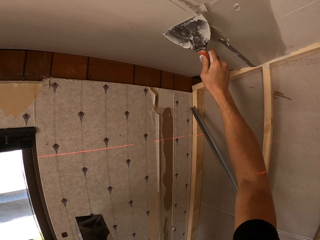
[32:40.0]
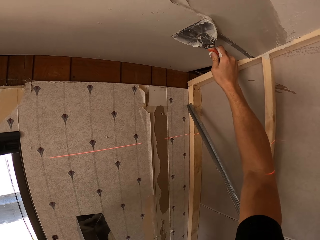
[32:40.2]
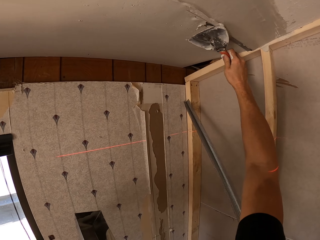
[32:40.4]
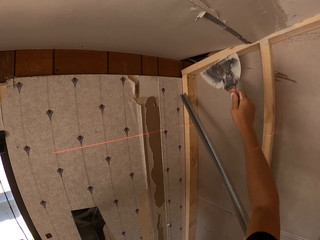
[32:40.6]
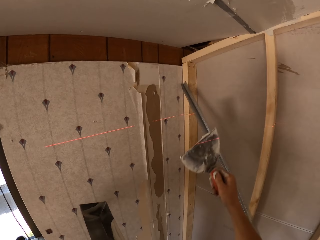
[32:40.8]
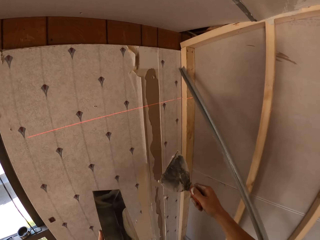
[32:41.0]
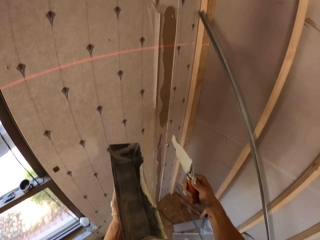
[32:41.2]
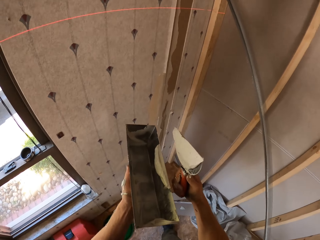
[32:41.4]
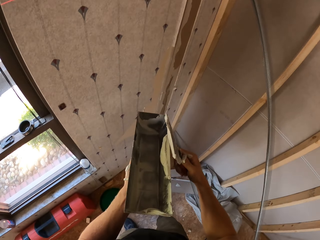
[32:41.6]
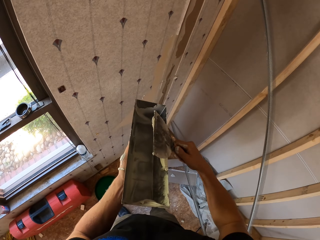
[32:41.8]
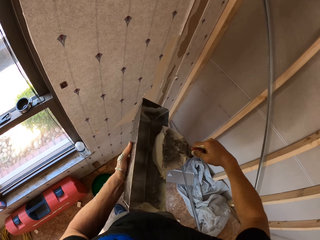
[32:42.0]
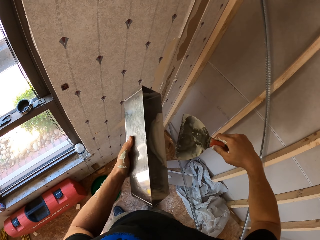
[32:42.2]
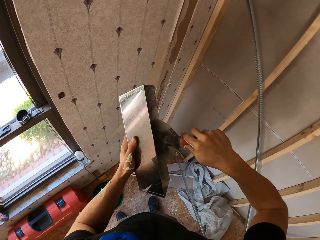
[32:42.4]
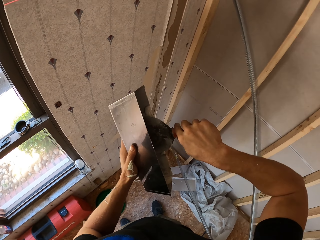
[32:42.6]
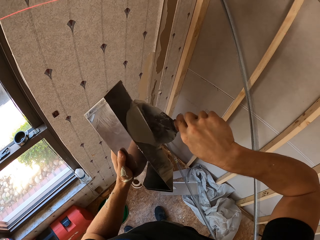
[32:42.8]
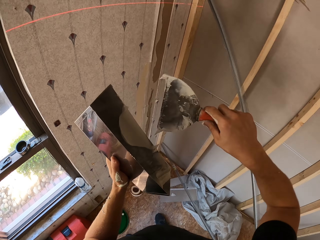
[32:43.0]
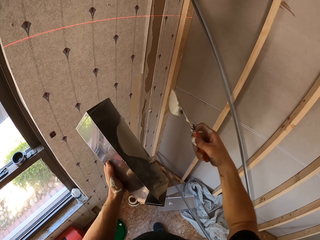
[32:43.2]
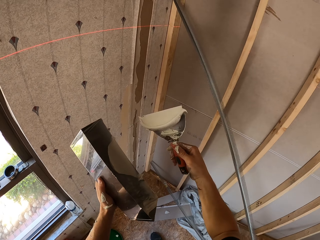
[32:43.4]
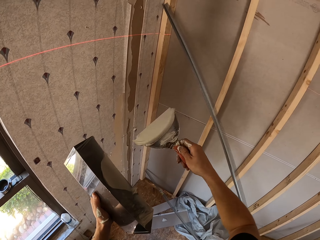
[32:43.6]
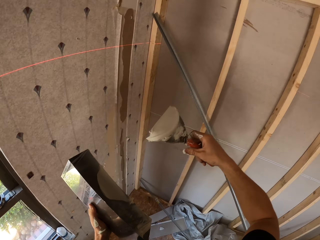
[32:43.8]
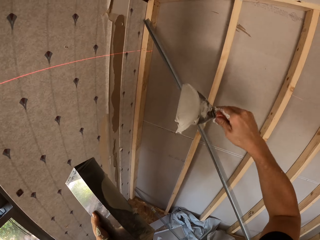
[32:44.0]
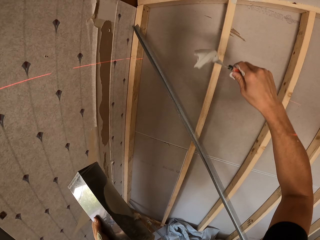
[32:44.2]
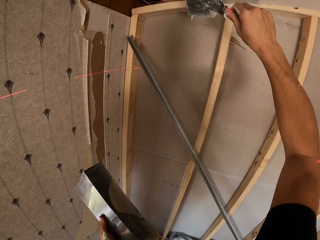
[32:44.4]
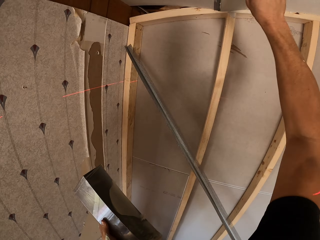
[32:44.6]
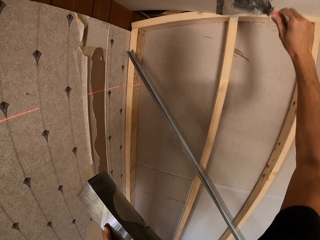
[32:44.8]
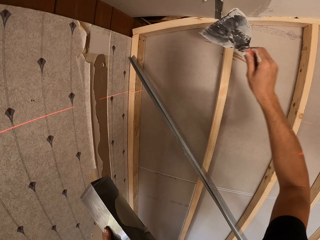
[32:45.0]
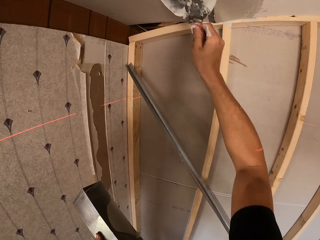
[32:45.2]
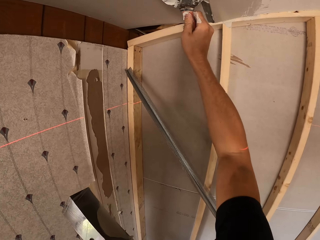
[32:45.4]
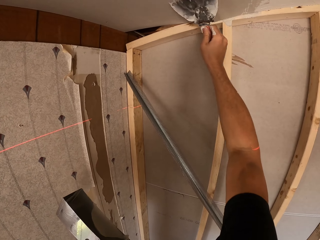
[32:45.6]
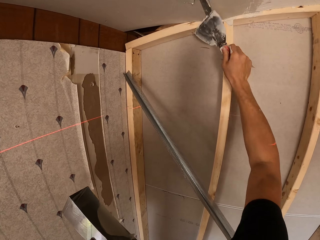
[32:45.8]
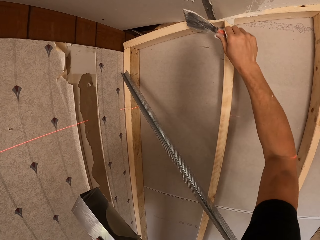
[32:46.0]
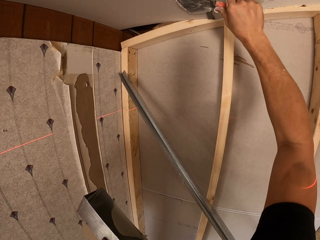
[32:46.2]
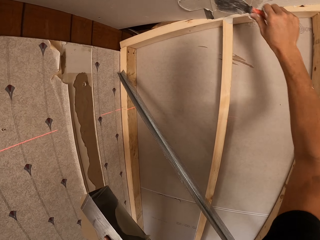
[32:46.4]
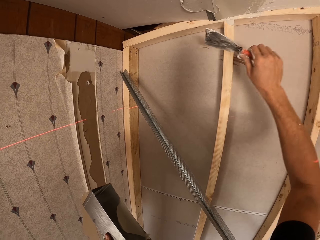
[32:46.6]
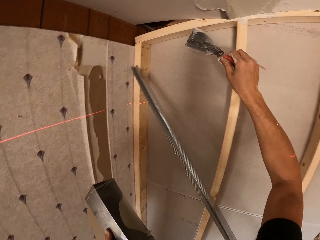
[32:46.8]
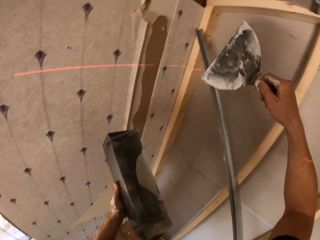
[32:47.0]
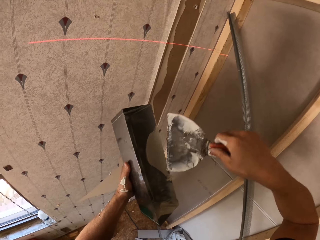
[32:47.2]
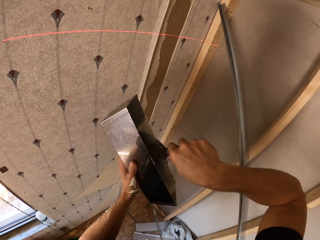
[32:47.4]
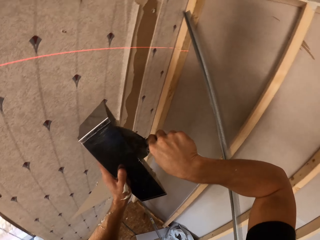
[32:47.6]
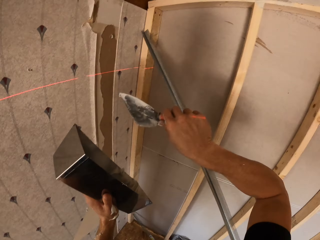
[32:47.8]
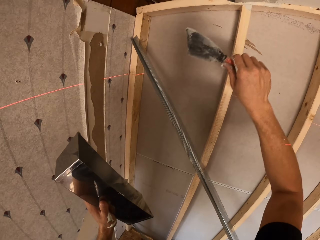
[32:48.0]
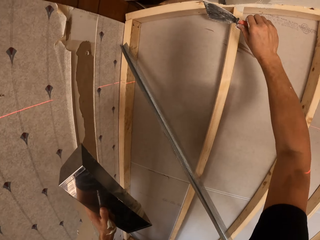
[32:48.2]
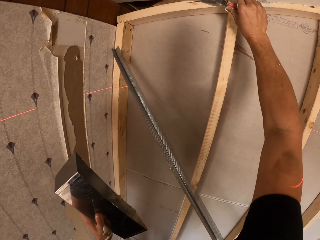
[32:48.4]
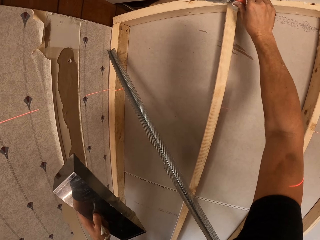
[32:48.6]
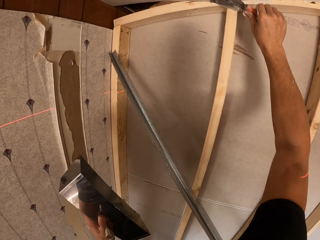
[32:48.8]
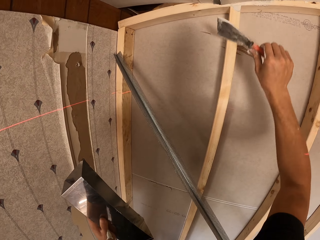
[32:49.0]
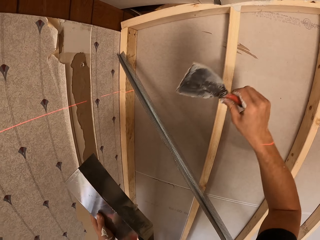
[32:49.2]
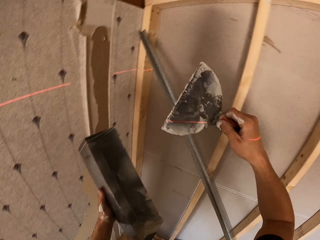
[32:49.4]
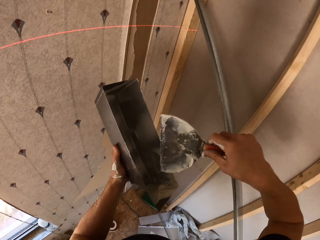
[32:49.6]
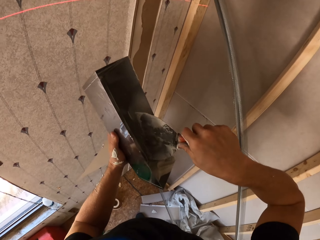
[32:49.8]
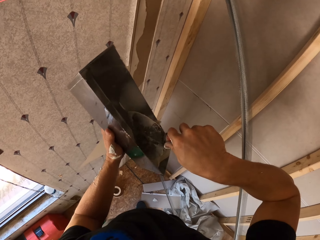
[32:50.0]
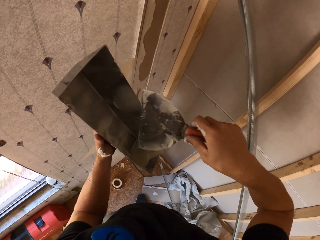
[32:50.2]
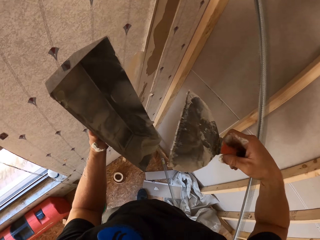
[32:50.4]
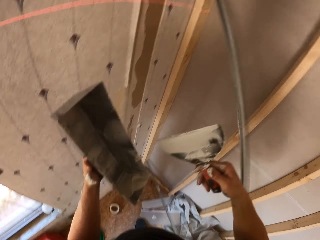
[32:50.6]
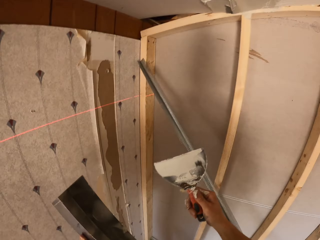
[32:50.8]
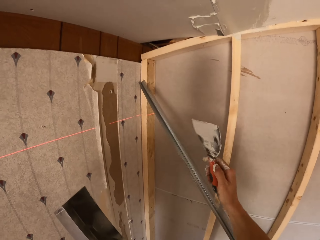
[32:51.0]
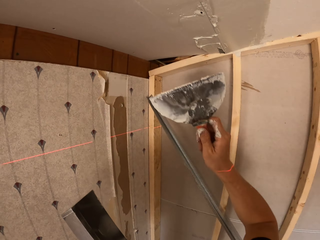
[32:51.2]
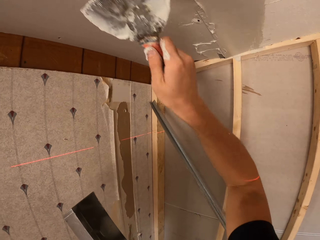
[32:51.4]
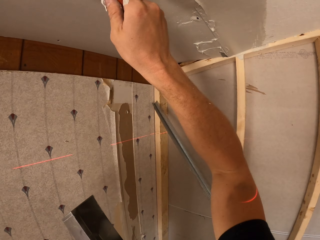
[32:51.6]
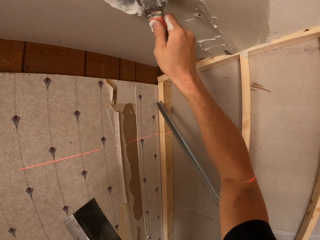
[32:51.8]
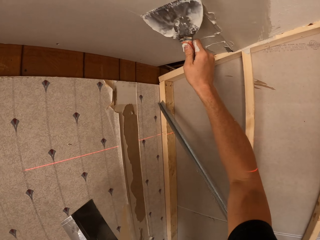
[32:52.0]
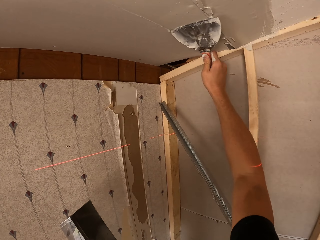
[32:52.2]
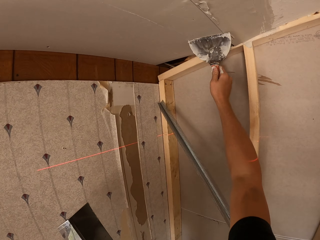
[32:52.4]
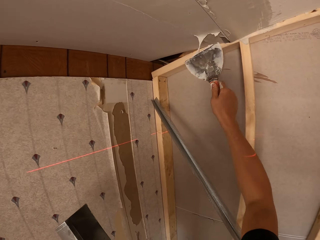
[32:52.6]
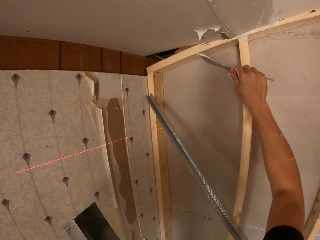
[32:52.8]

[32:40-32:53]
The camera wearer adjusts the substance. They remove excess paint. They scoop the paint. They paint the ceiling. They scoop the white paint. They paint the ceiling. They scoop the paint. They adjust the substance on the ceiling. They paint the ceiling.

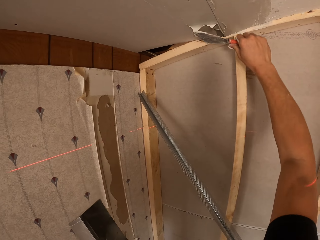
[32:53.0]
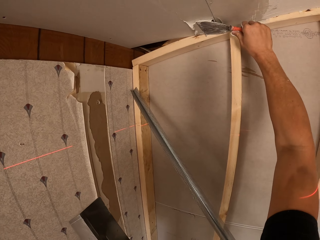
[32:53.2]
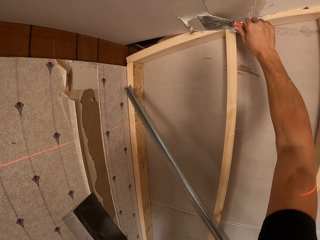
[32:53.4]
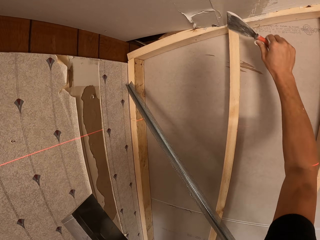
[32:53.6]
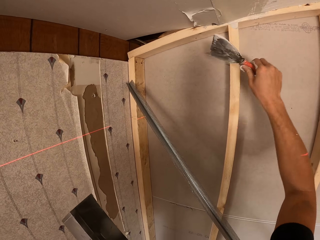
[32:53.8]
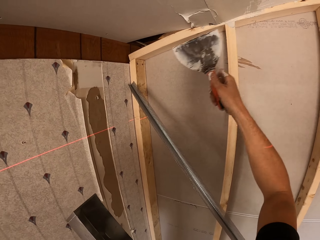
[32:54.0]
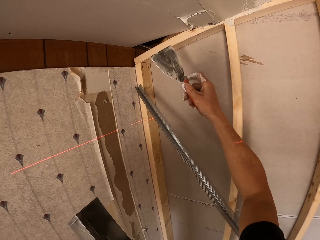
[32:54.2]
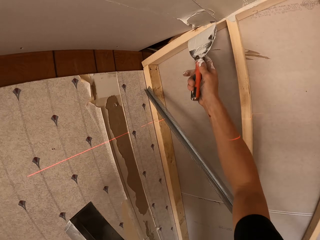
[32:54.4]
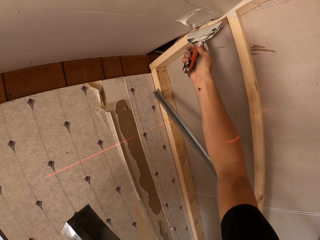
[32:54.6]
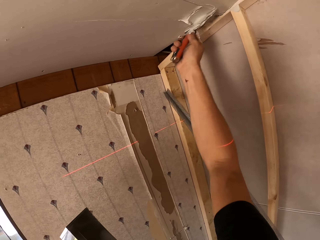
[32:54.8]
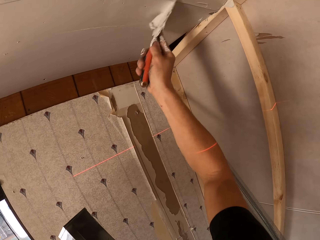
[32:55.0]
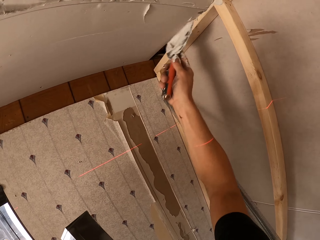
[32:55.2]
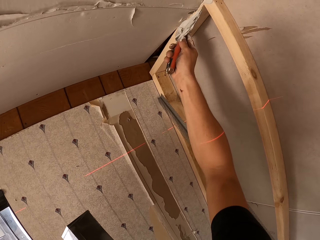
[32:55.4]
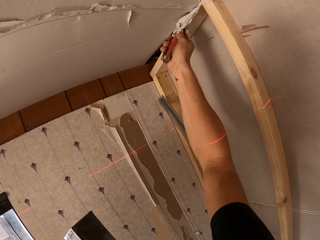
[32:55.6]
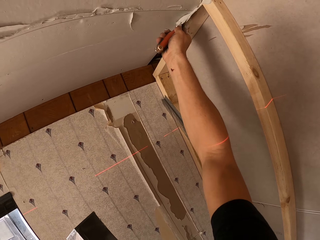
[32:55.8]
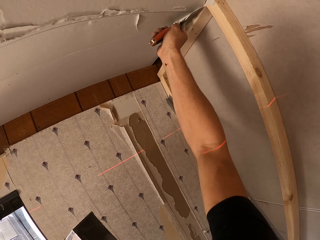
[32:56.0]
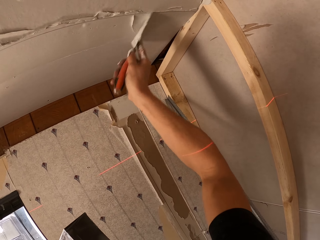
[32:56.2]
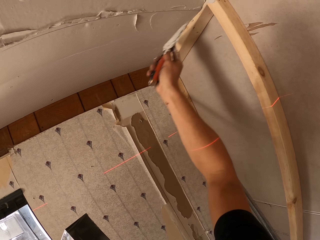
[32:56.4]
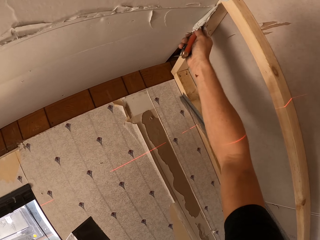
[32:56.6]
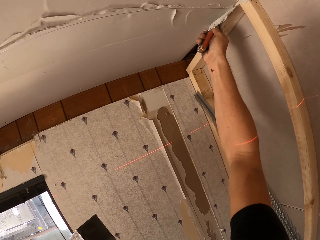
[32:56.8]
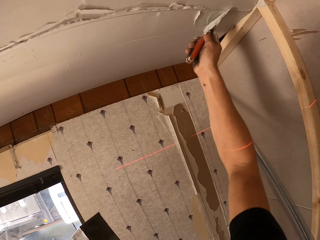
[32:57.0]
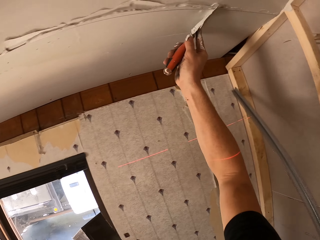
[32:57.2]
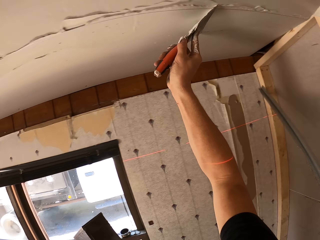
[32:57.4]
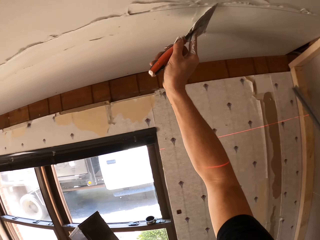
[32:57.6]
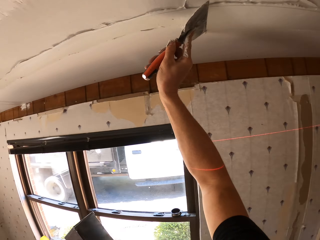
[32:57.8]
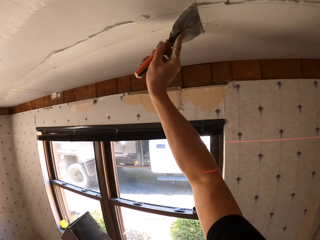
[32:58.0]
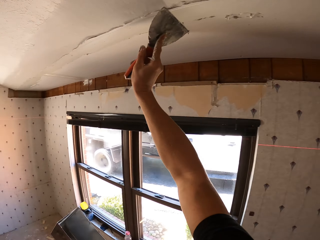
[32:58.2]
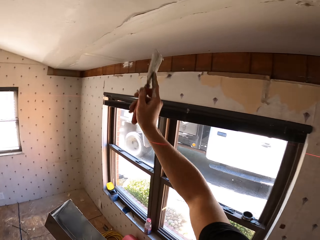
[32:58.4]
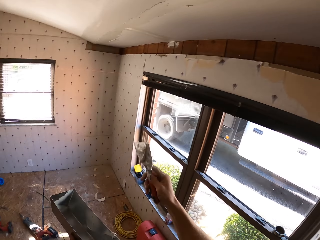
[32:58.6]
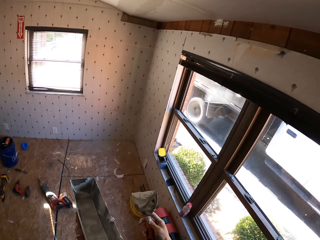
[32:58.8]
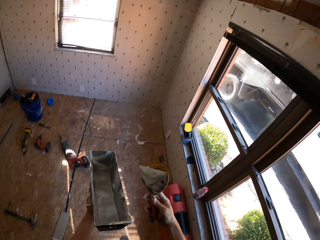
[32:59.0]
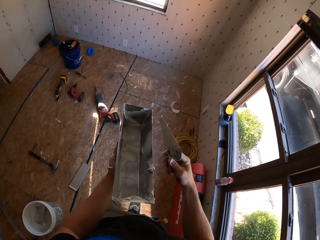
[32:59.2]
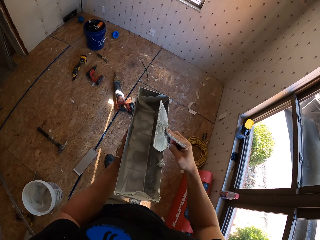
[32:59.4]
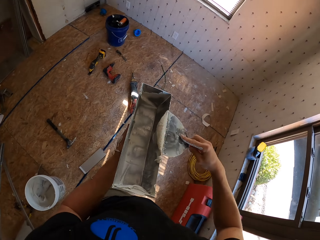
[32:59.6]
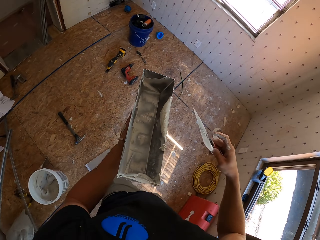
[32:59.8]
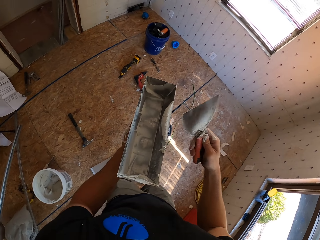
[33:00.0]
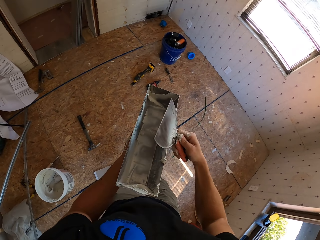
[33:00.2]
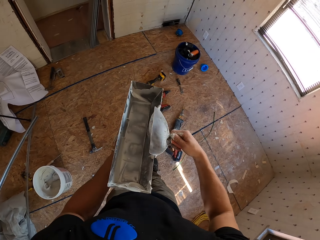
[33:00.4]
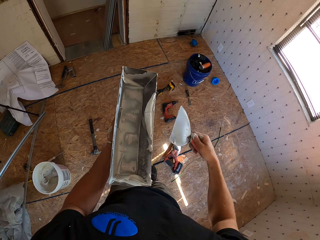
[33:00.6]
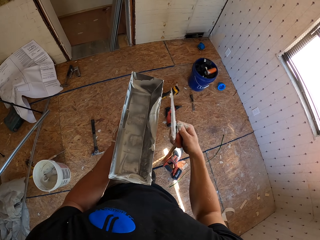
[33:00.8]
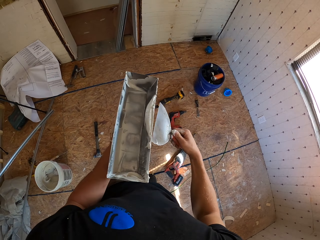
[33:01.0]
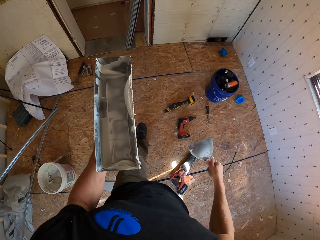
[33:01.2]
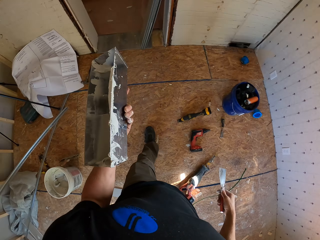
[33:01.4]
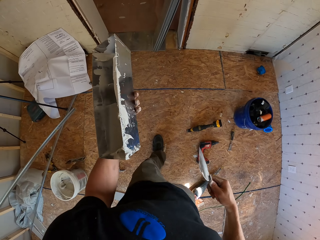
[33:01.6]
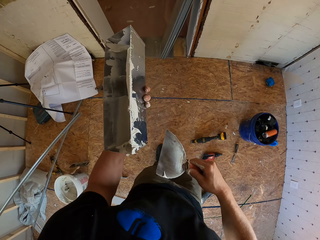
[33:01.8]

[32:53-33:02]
The camera wearer adjusts the white substance and removes excess paint.
